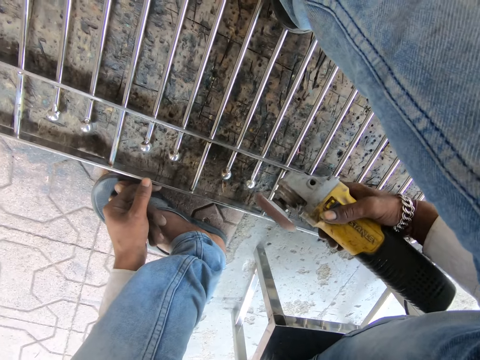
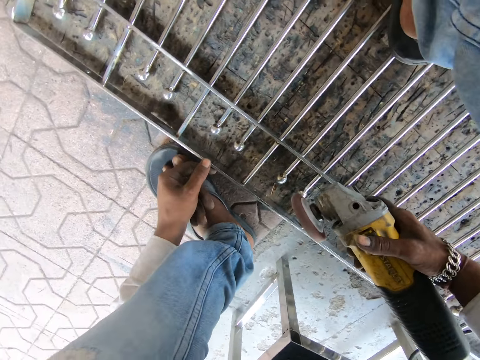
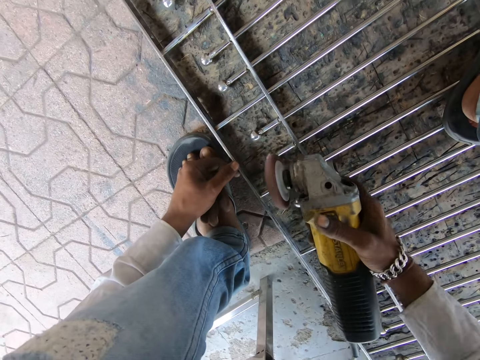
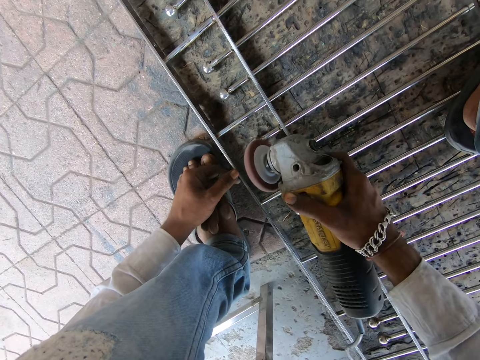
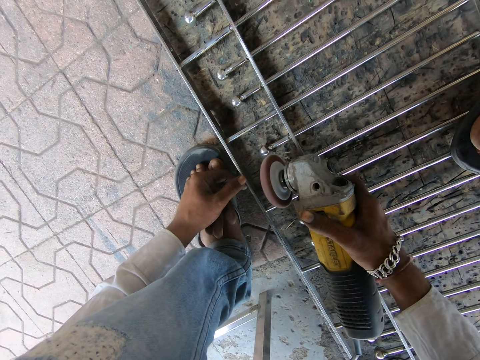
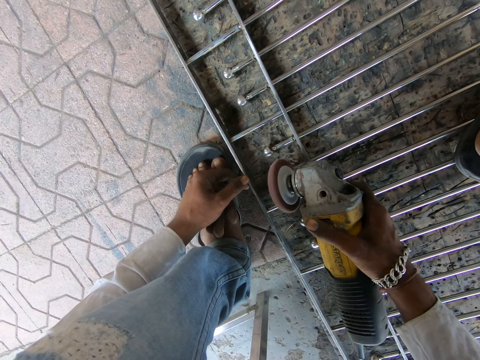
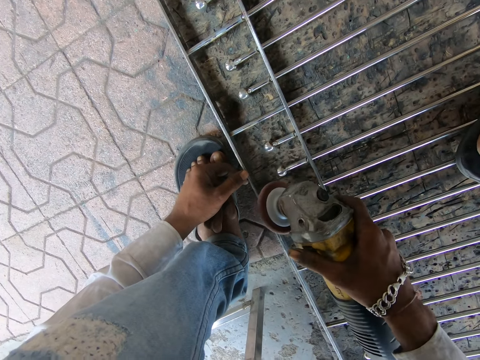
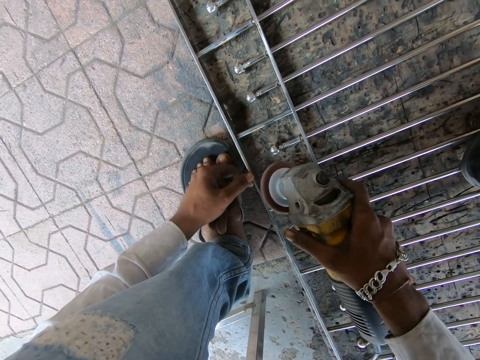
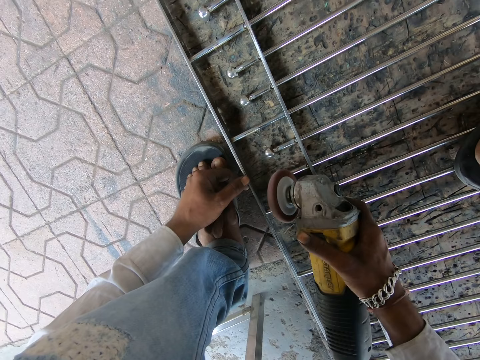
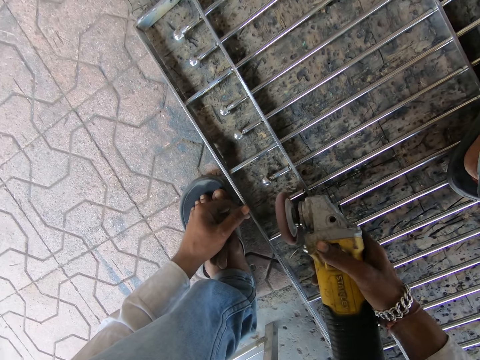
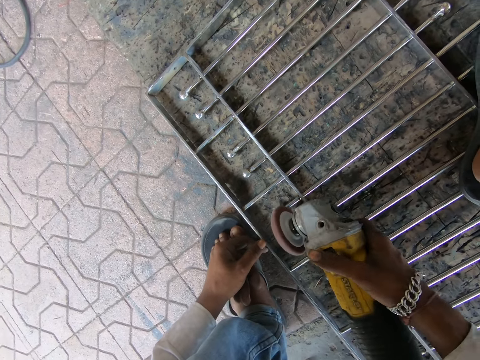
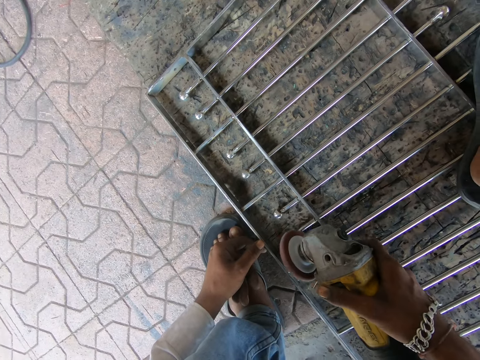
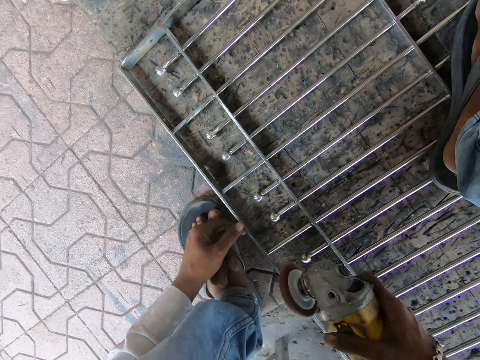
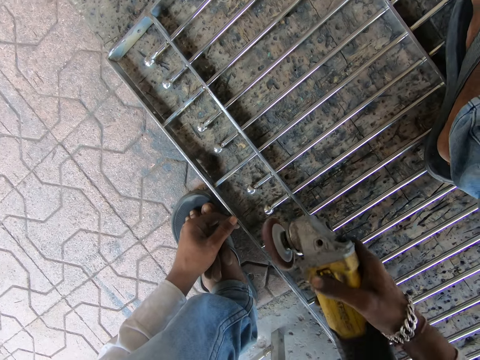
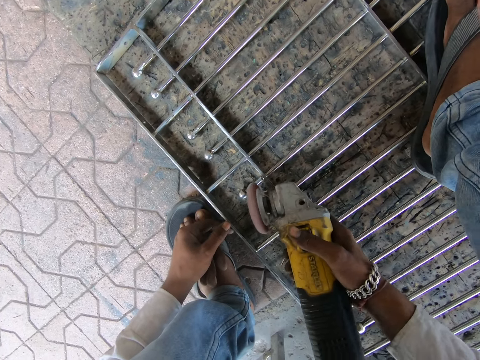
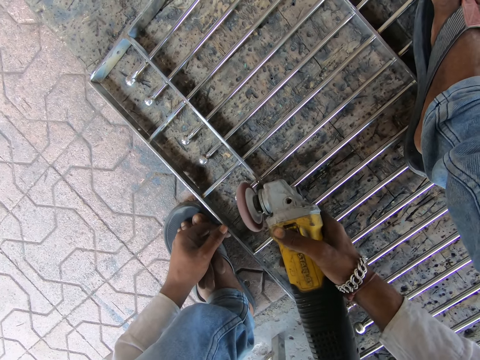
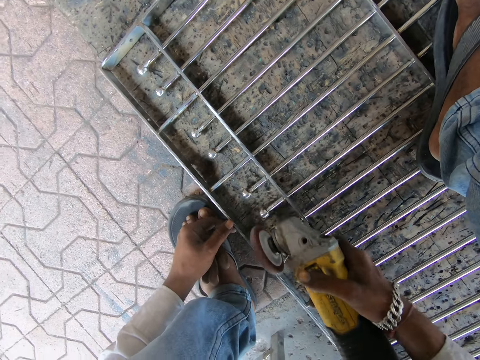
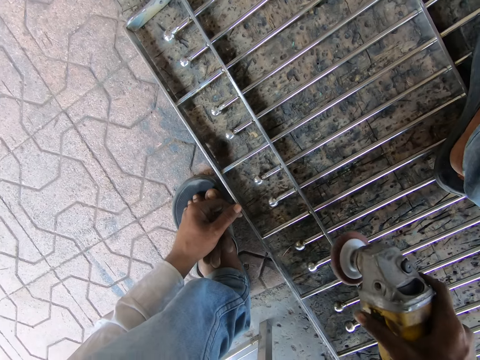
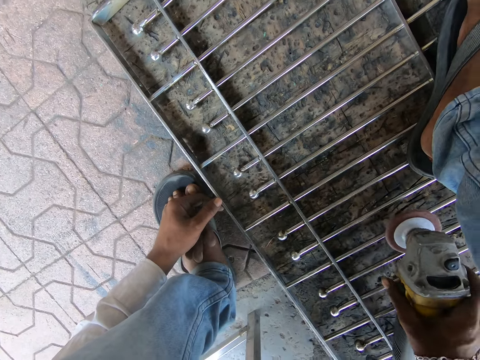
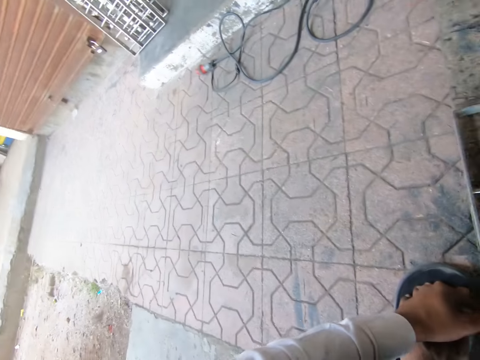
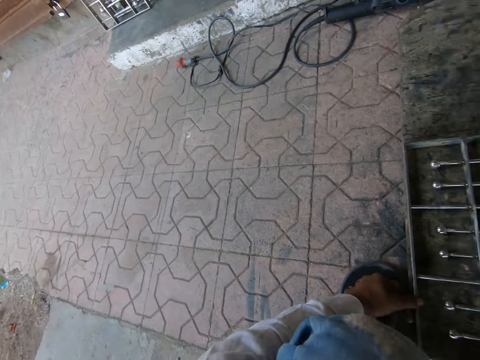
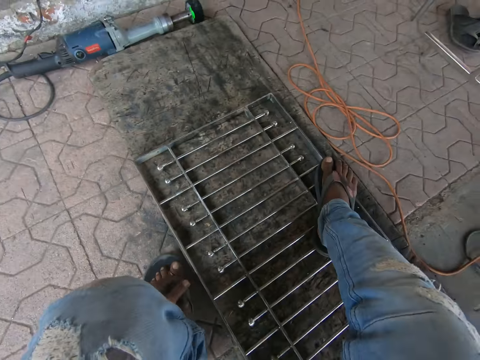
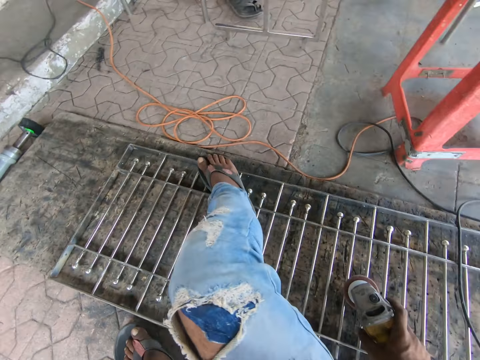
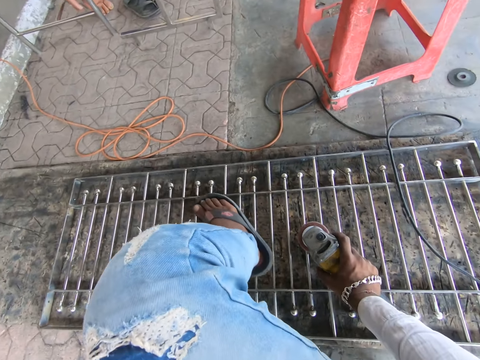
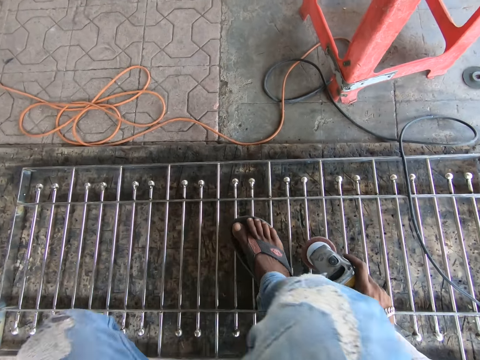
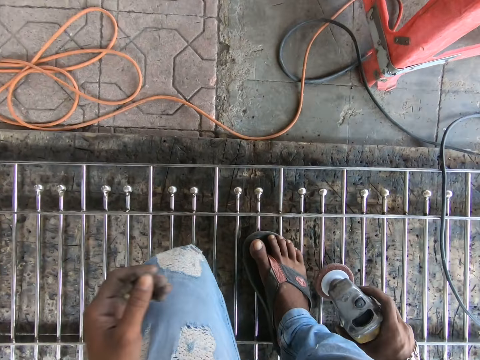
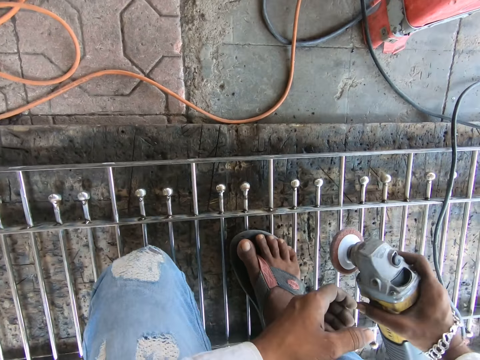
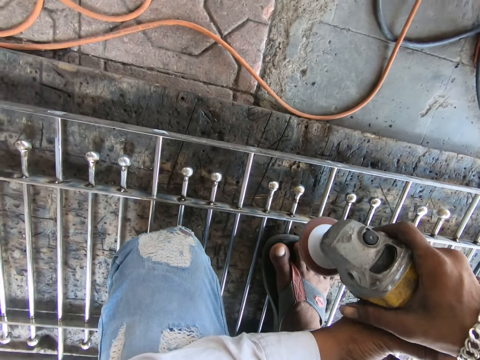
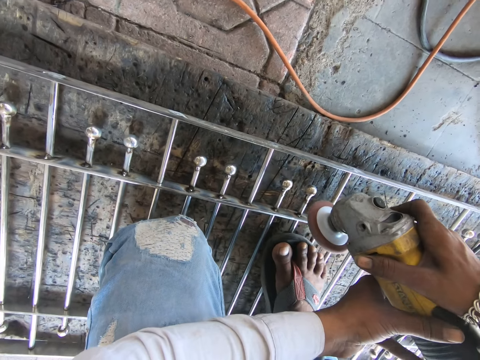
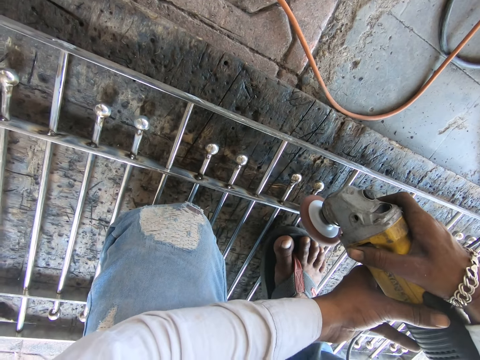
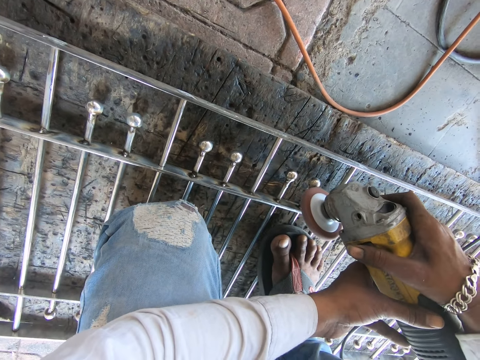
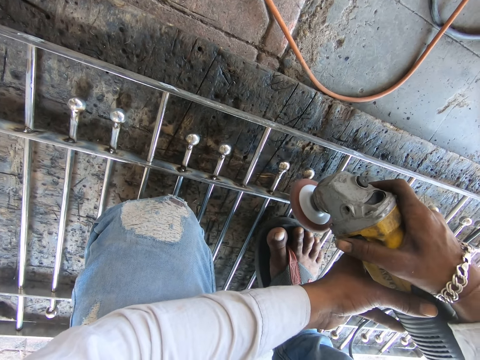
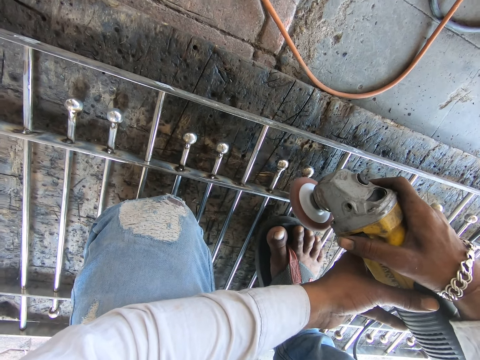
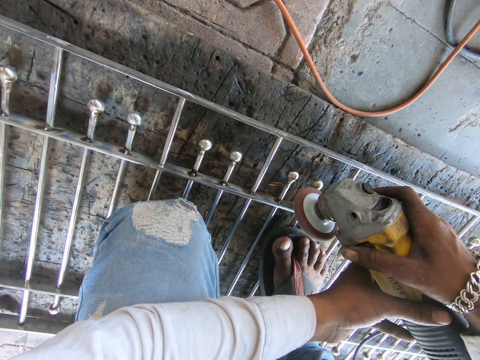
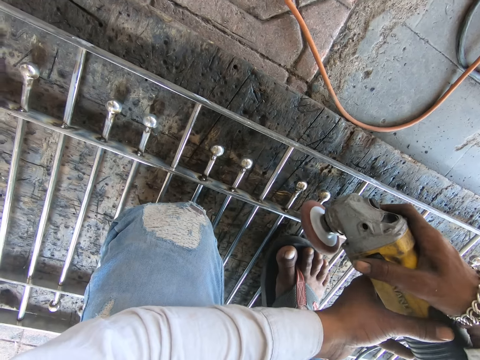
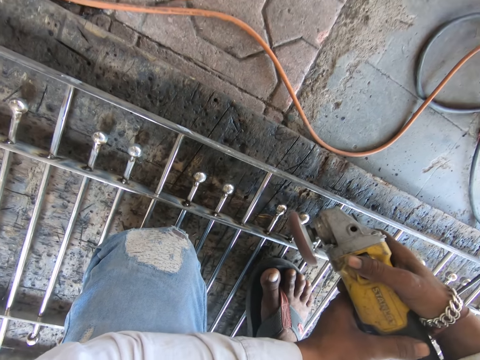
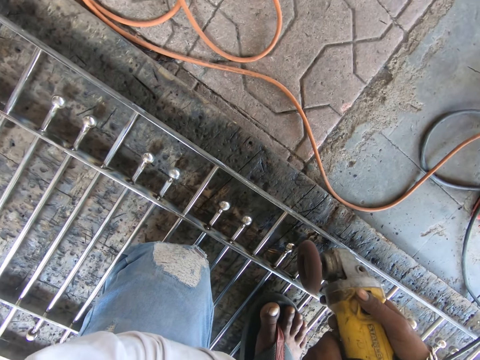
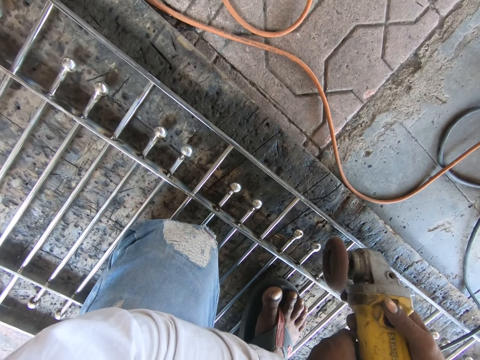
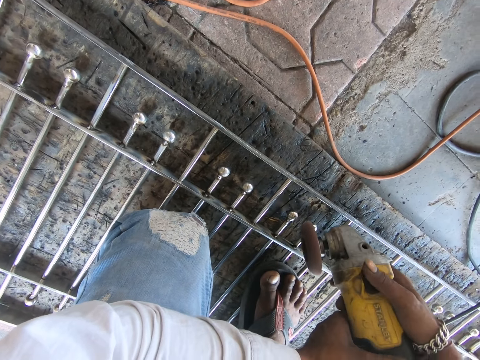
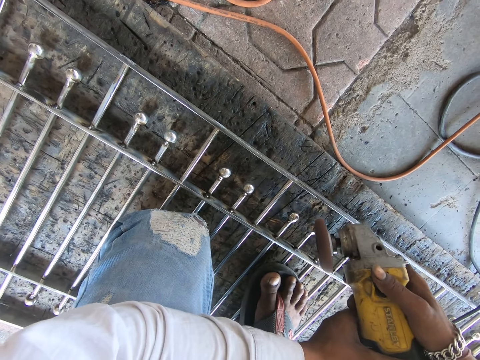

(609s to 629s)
The camera wearer files a rod in the railing with the filing machine in his right hand. He files the rod in the railing with the filing machine in his right hand again. He drops the filing machine on the railing with his right hand. He adjusts himself on the railing. He moves on the metal poles. He carries the filing machine from the railing with his right hand. He holds the filing machine with both hands. He files the rod in the railing with the filing machine in his hands. He welds the metal poles with the welding machine.

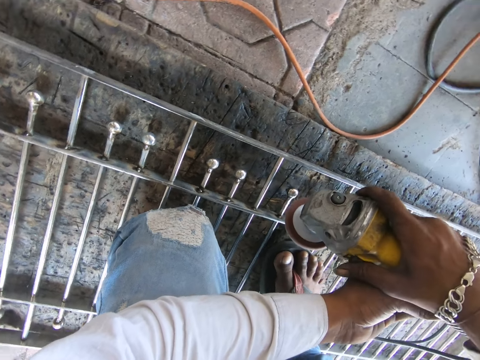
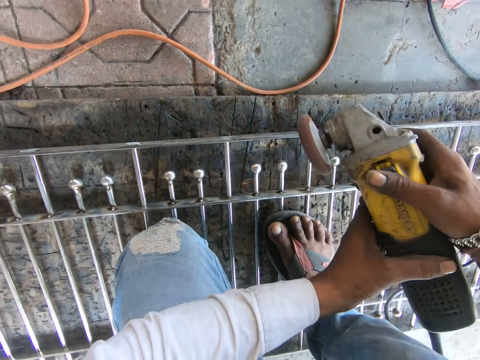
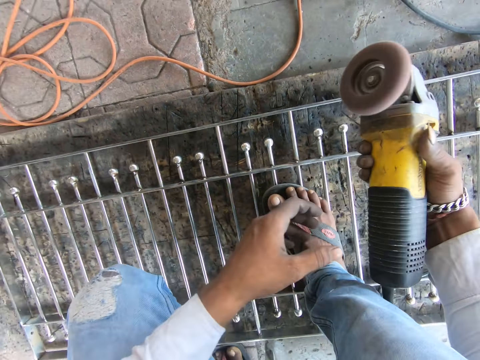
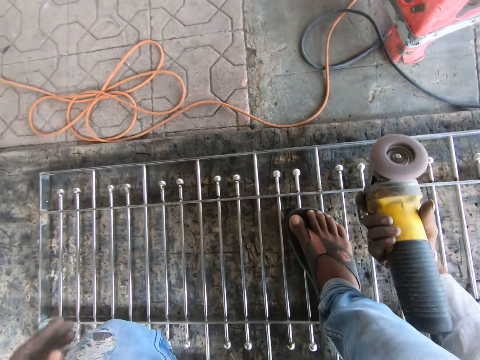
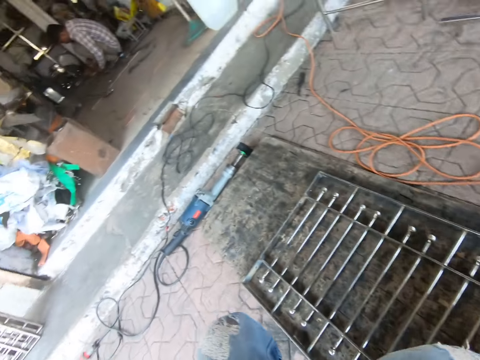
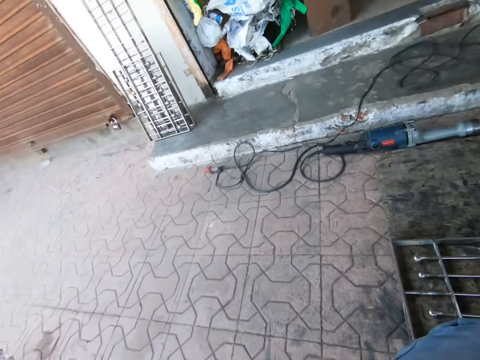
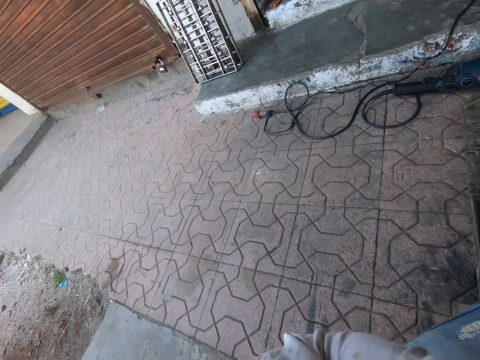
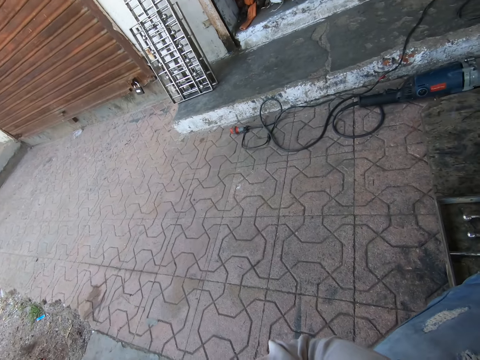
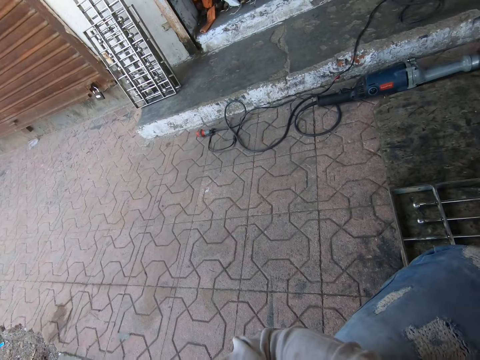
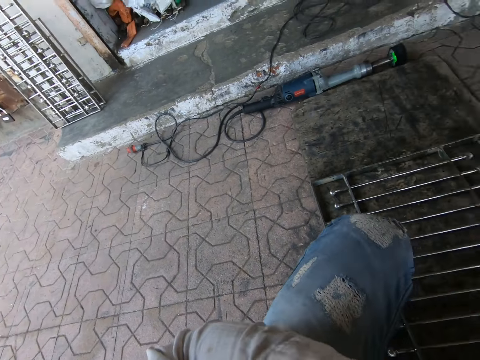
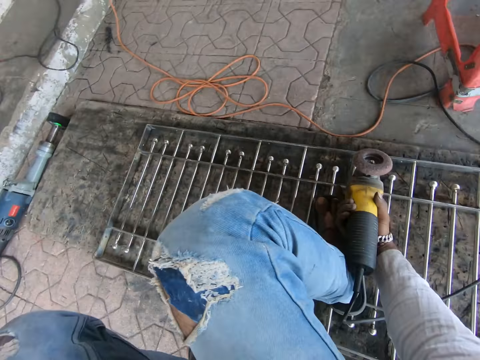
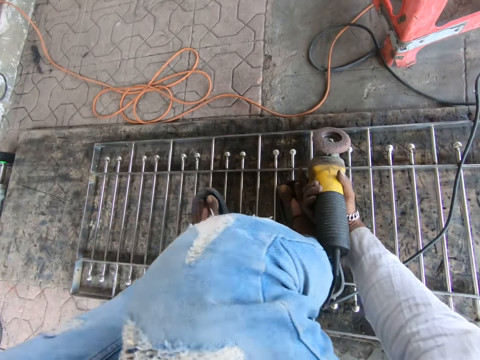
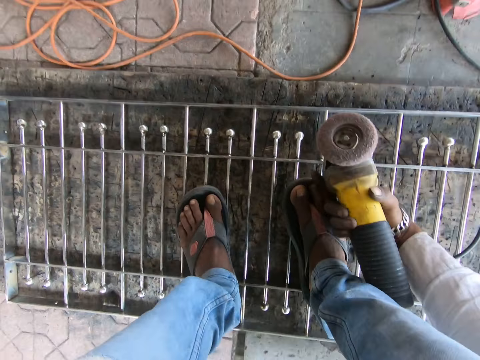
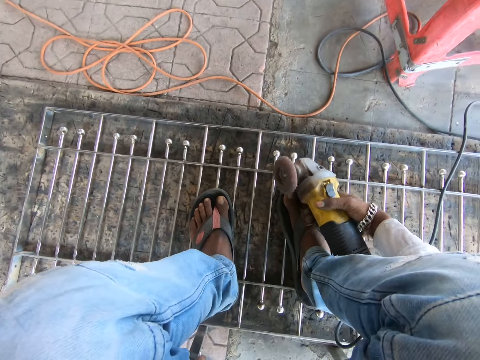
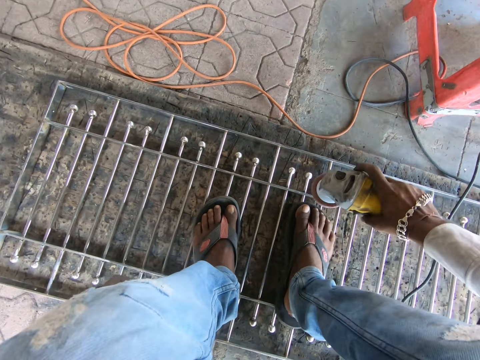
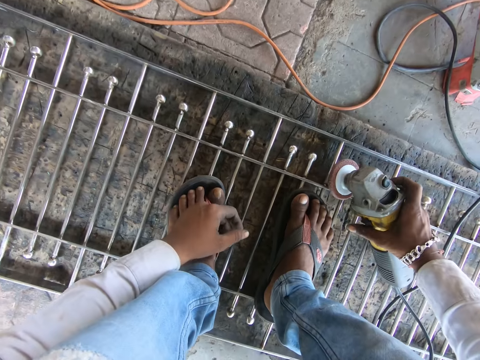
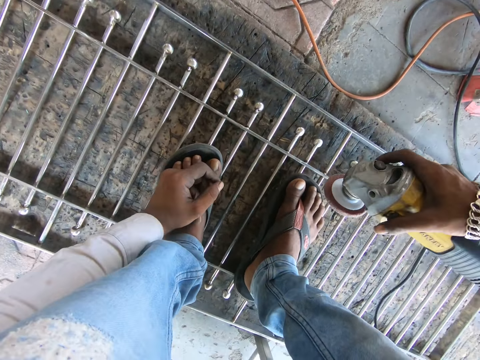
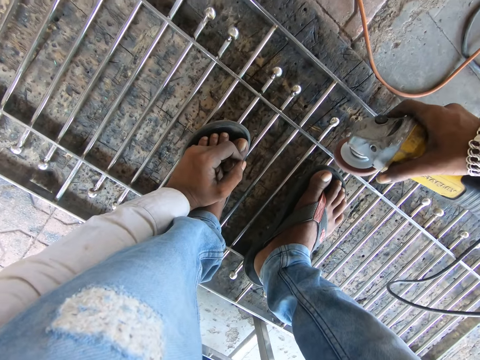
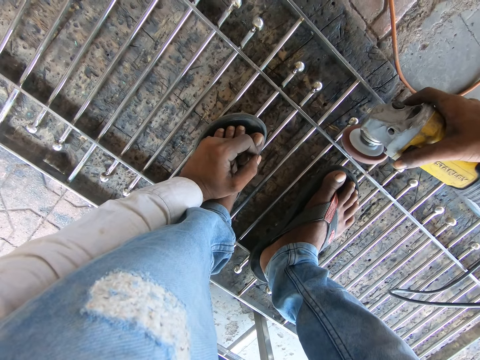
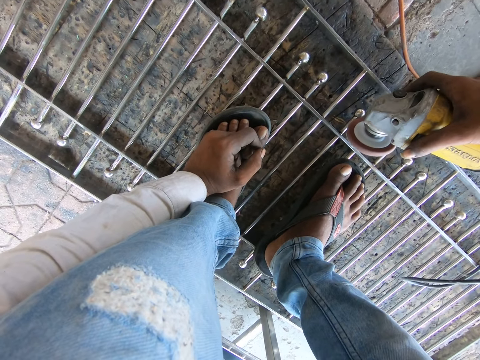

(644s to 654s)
The camera wearer holds the filing machine with his right hand. He adjusts himself on the railing. He drops the filing machine on the railing with his right hand. He carries the filing machine from the railing with his right hand. He files the rod in the railing with the filing machine in his right hand.
